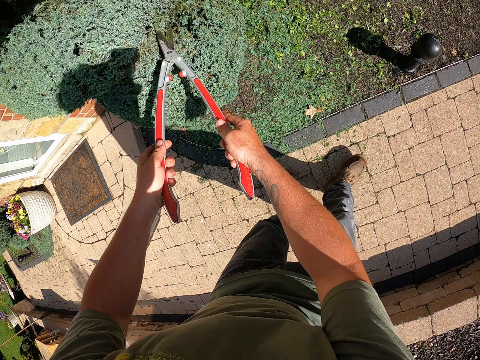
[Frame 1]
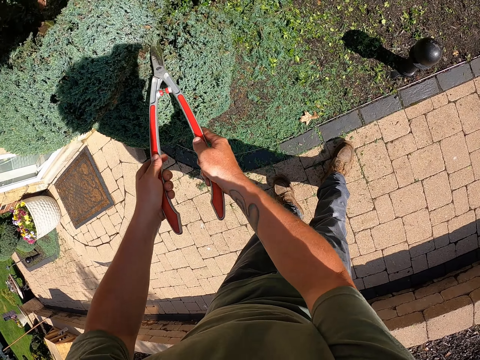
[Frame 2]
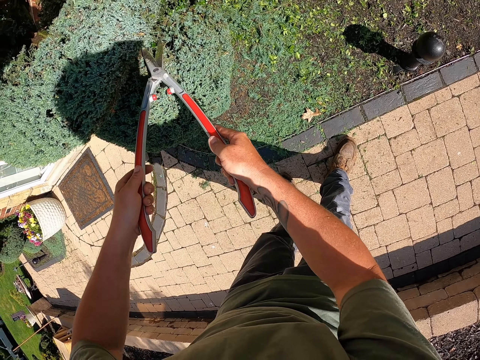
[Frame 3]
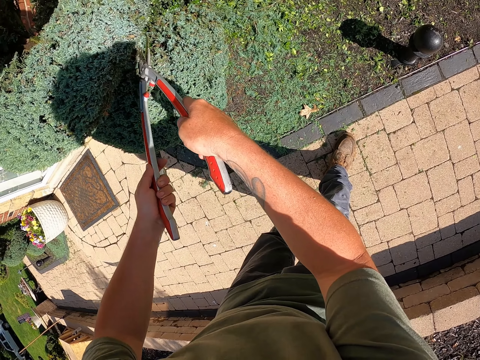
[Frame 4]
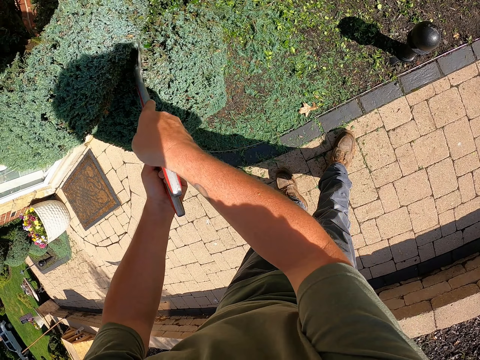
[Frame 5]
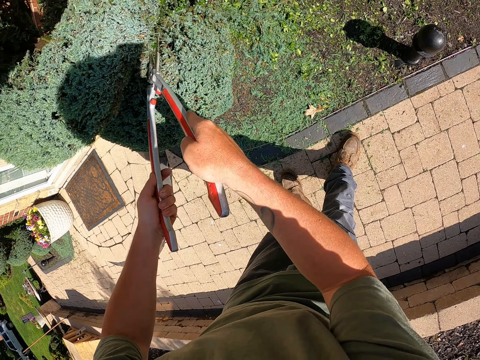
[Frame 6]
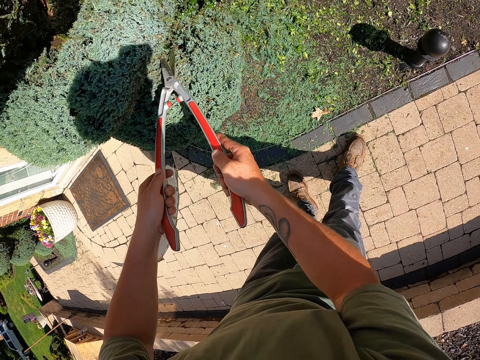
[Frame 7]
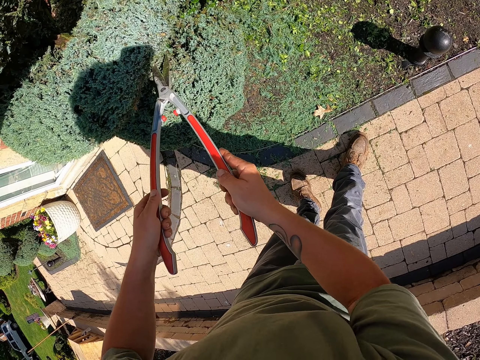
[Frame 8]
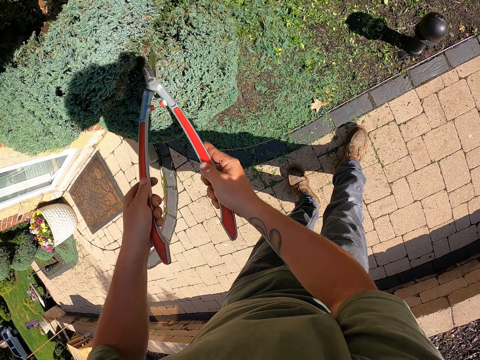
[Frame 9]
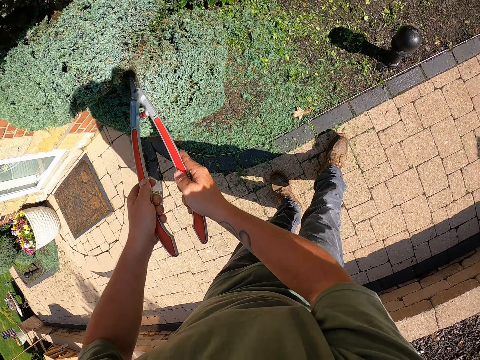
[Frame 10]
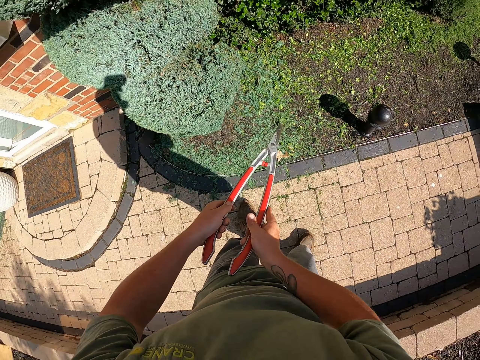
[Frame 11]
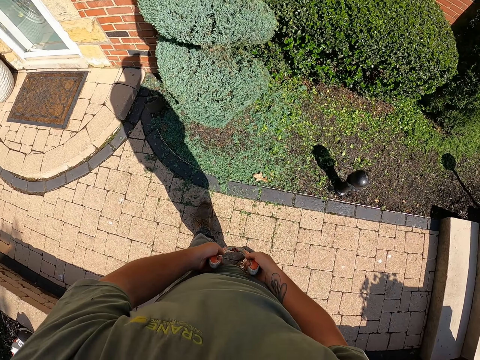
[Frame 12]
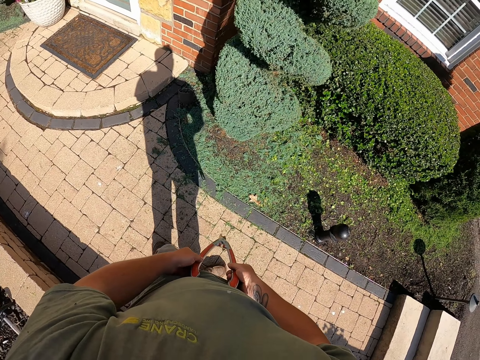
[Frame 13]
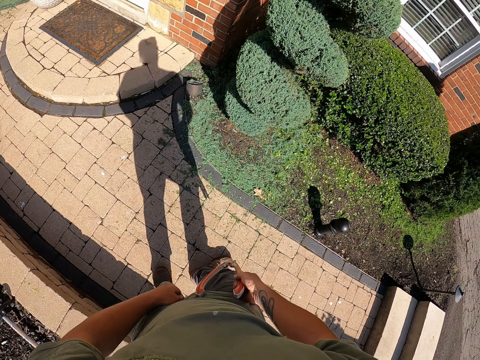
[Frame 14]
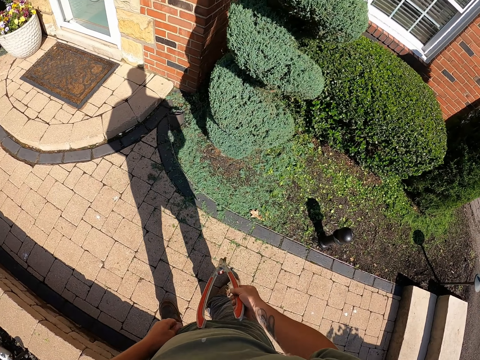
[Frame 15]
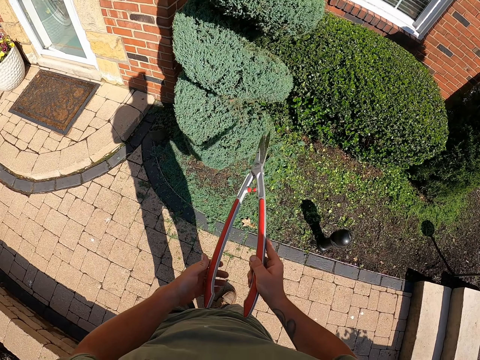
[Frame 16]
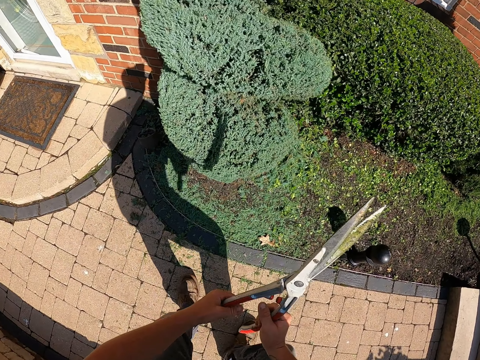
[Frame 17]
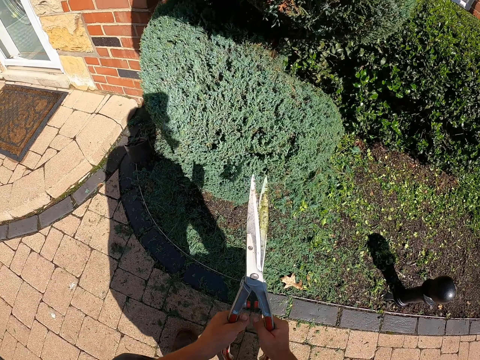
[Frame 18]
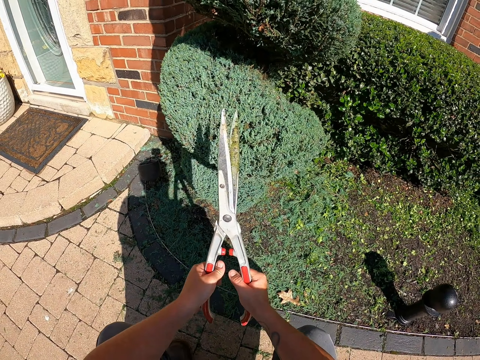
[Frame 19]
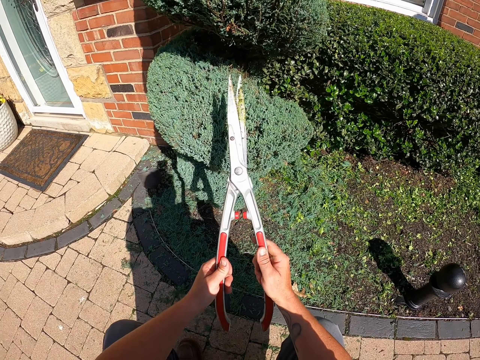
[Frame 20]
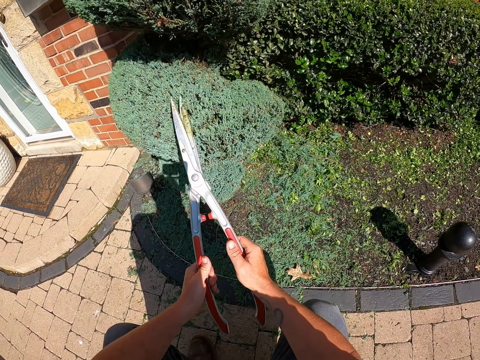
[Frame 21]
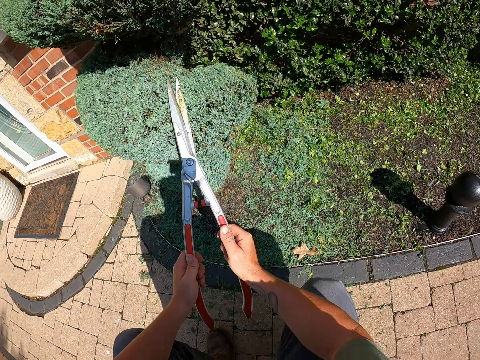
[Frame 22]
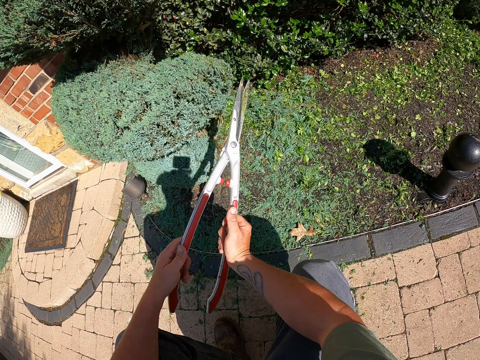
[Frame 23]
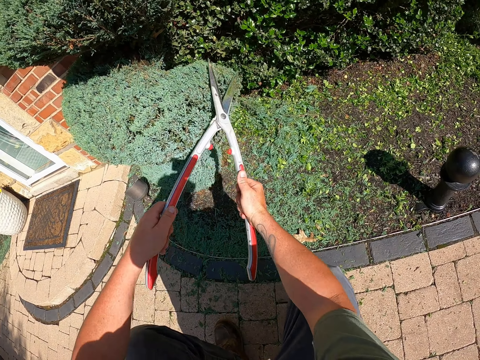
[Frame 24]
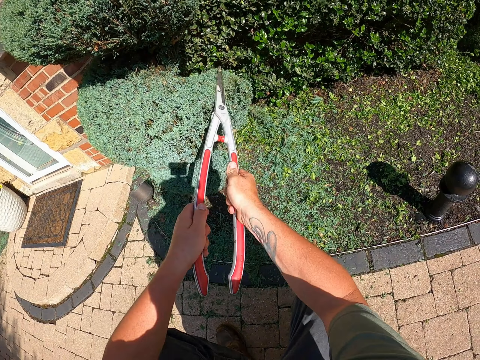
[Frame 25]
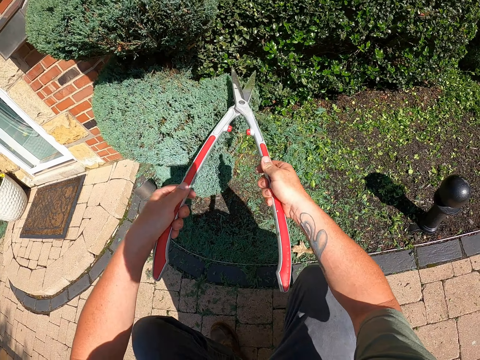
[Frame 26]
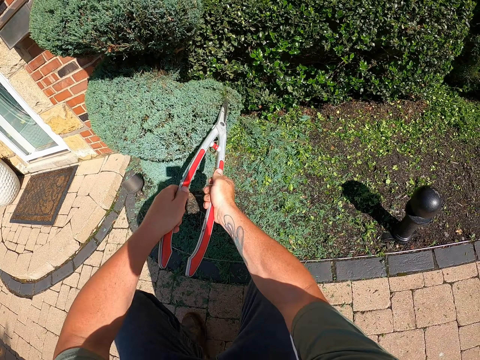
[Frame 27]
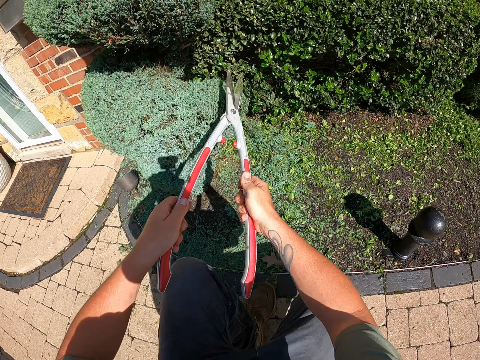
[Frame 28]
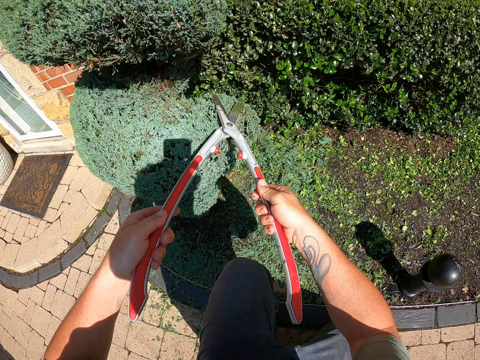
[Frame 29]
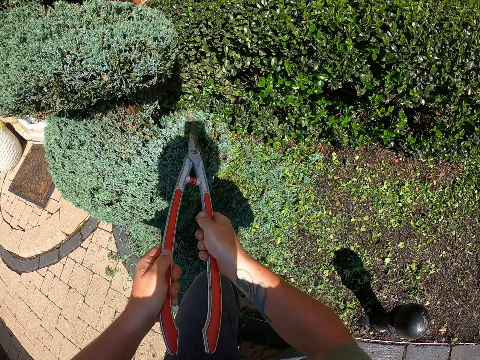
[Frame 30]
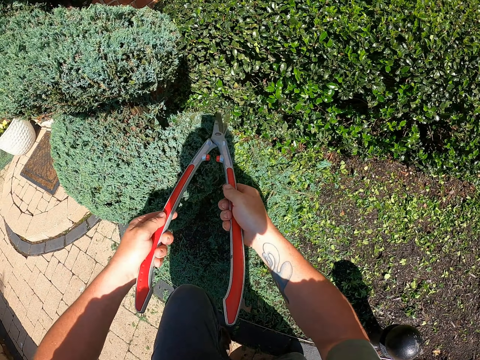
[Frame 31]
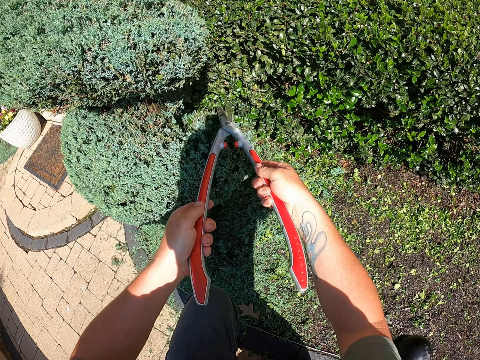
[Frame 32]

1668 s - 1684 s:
The camera wearer trims flowers. He moves back, holds the flower cutter or shears. He stands. He touches his trouser. He squats down. He moves the shears. He trims the flowers.

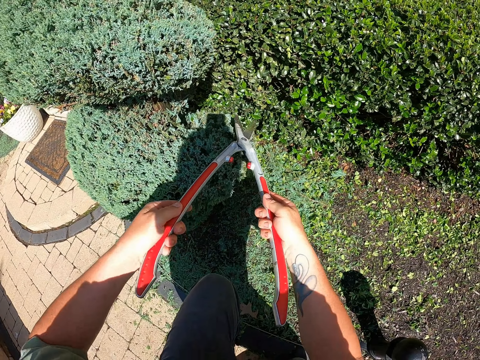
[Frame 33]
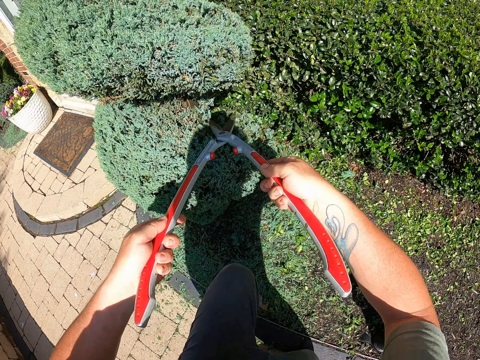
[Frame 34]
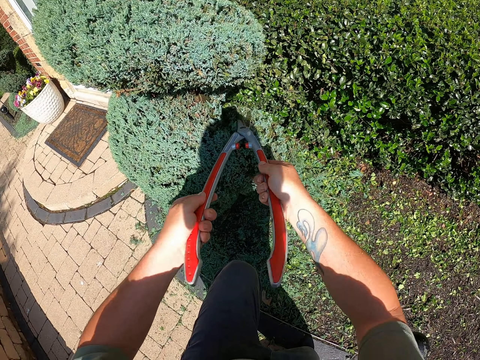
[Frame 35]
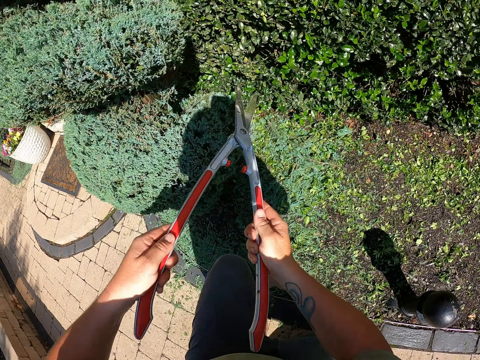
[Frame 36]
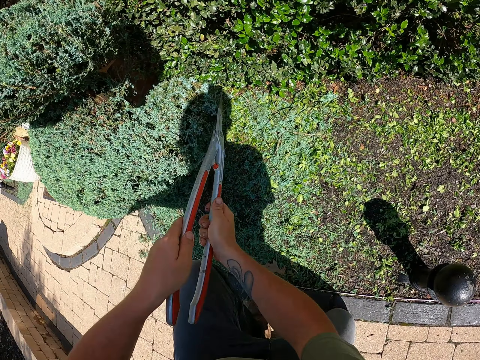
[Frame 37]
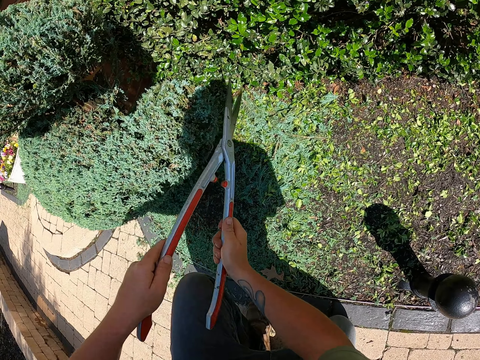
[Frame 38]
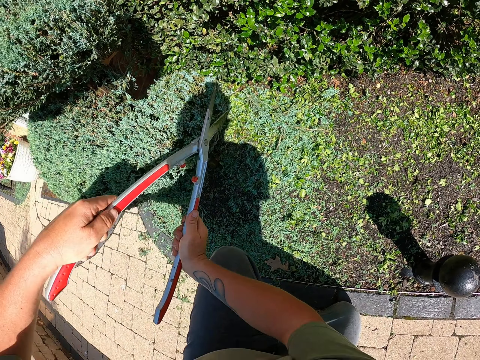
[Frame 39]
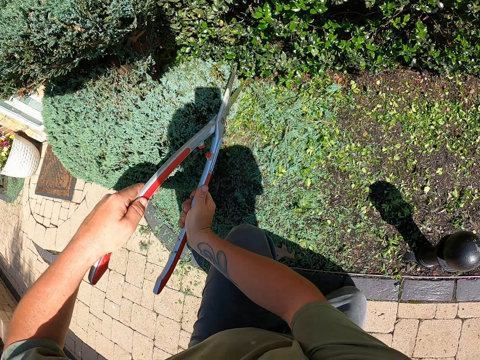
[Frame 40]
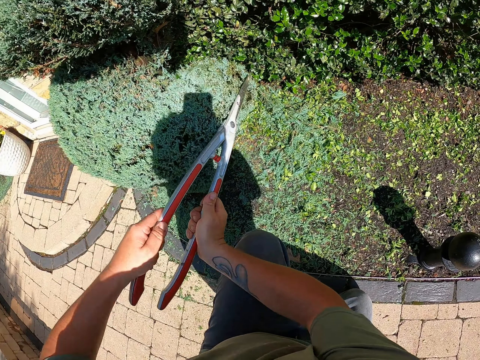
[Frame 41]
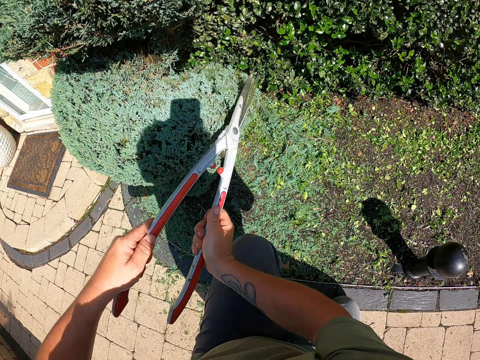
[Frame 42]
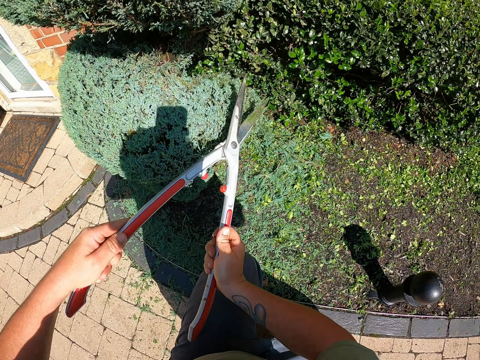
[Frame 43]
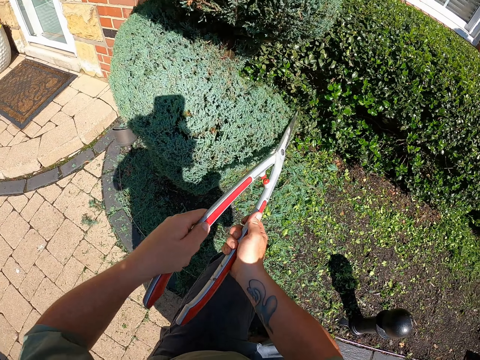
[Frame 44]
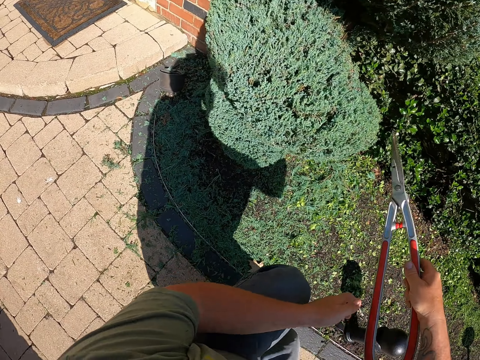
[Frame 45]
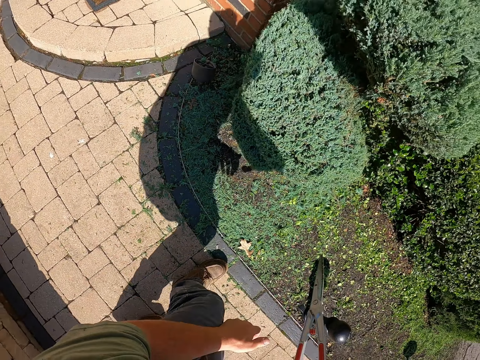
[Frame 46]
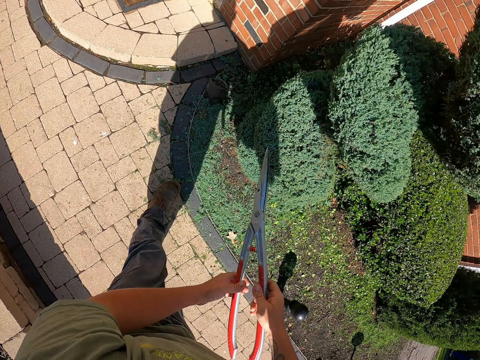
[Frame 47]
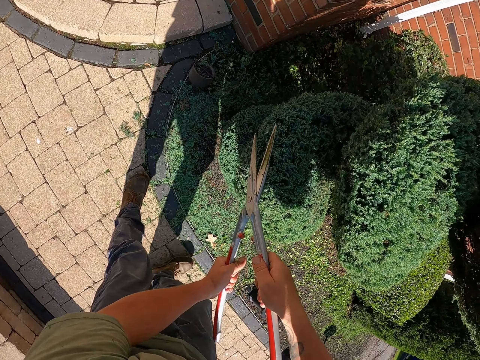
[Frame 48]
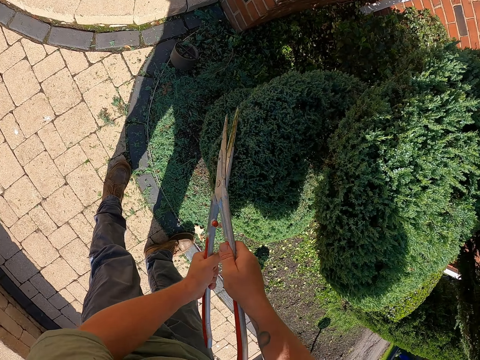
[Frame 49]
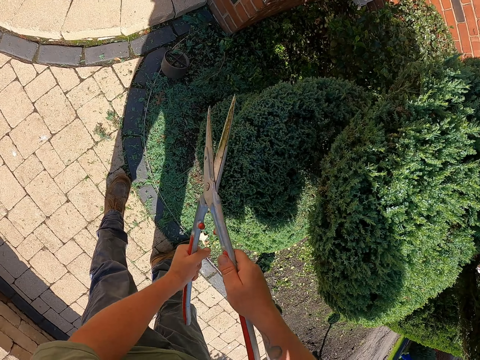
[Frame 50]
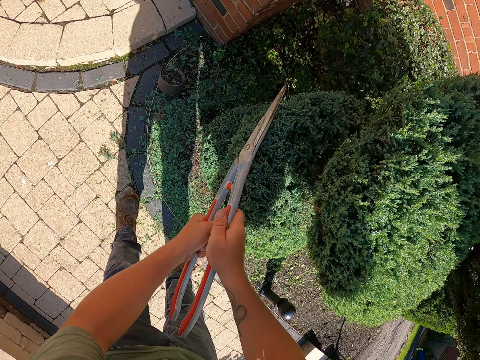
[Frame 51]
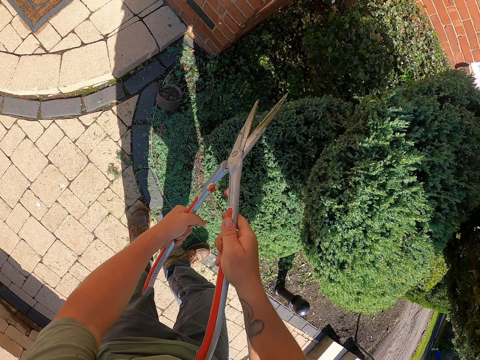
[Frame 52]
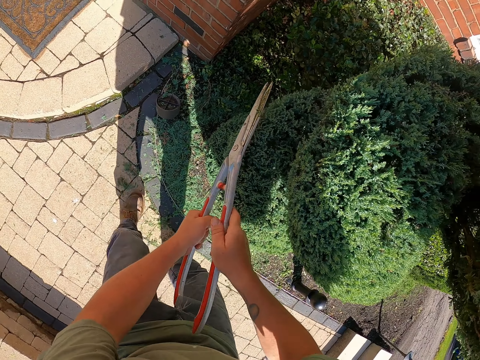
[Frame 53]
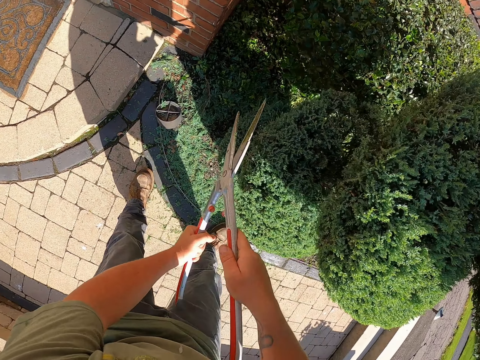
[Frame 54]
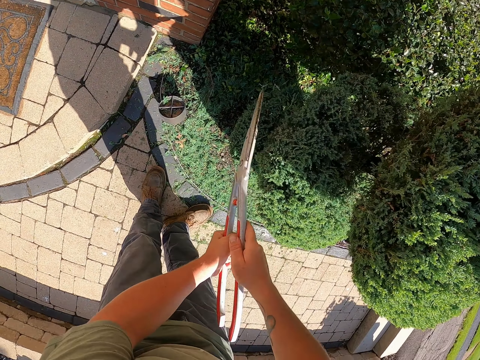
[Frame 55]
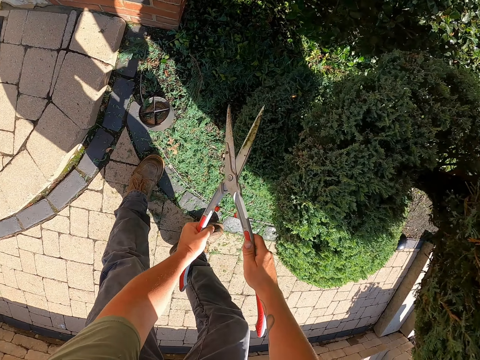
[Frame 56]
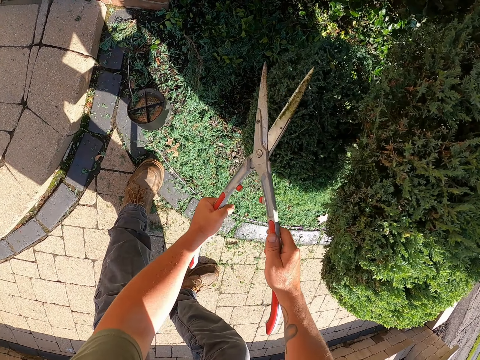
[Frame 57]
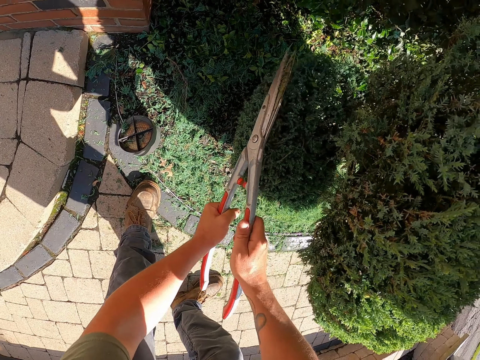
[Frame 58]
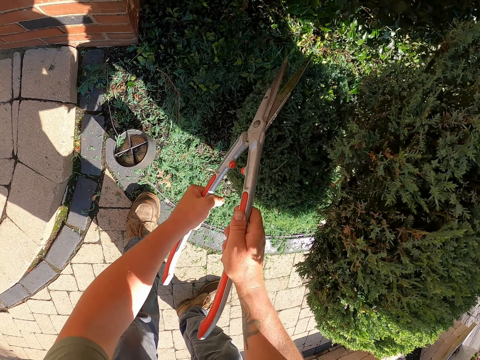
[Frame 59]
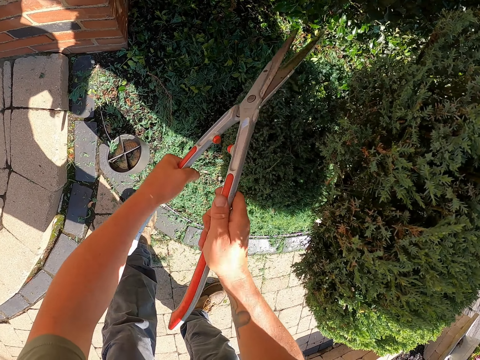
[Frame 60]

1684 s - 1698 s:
The camera wearer stands up. They hold a flower cutter. They trim a flower. They trim the flower again.
